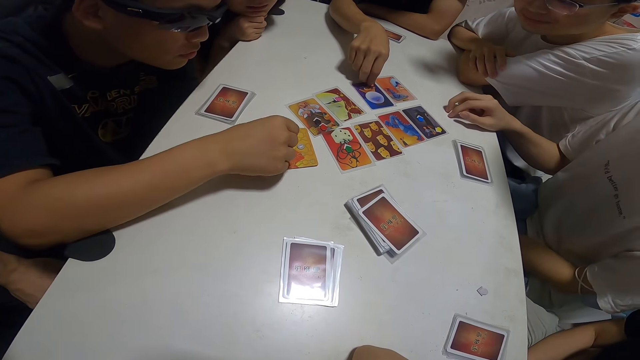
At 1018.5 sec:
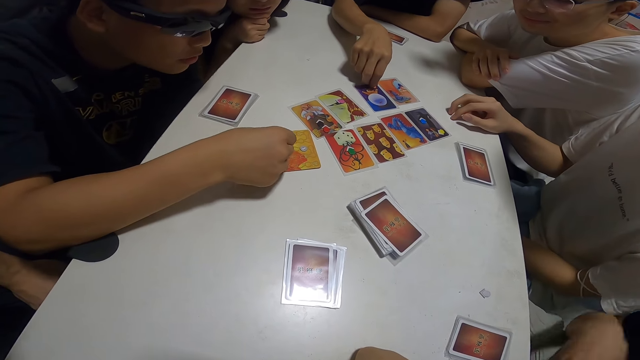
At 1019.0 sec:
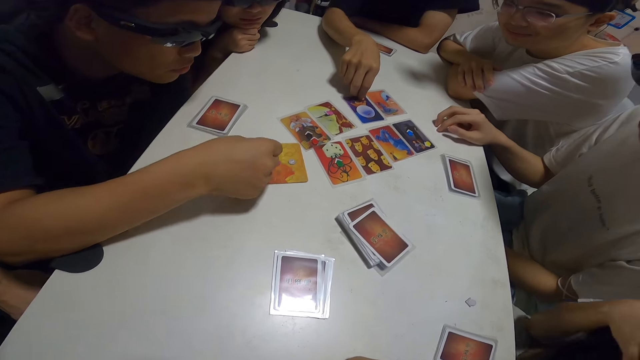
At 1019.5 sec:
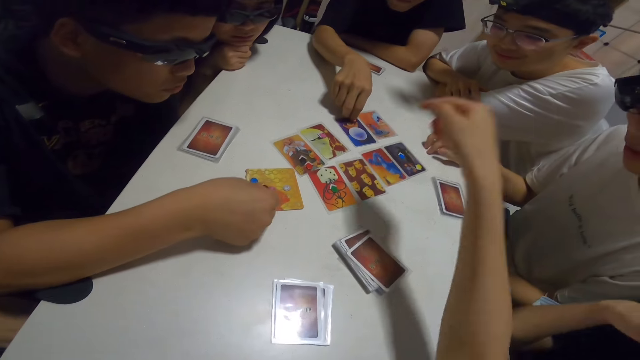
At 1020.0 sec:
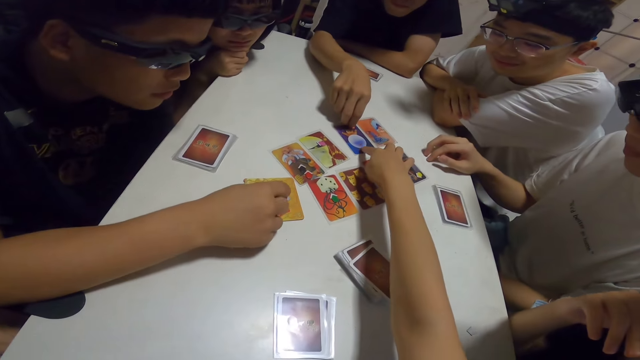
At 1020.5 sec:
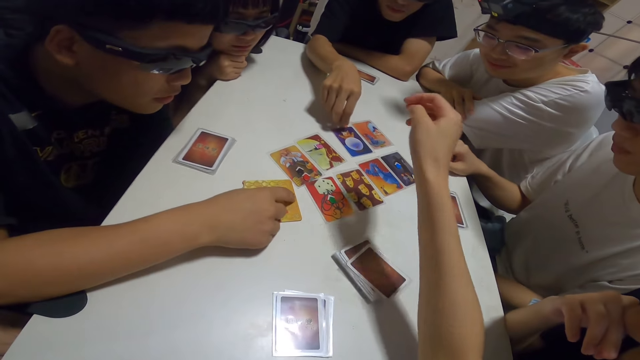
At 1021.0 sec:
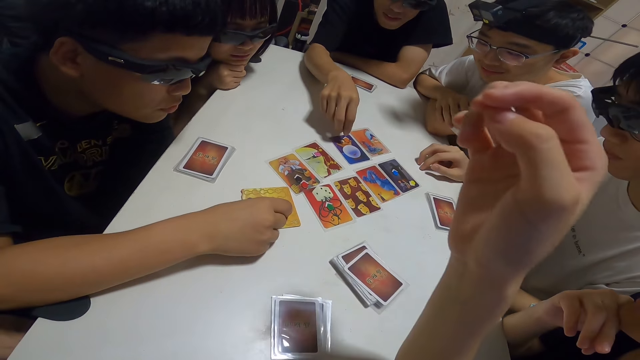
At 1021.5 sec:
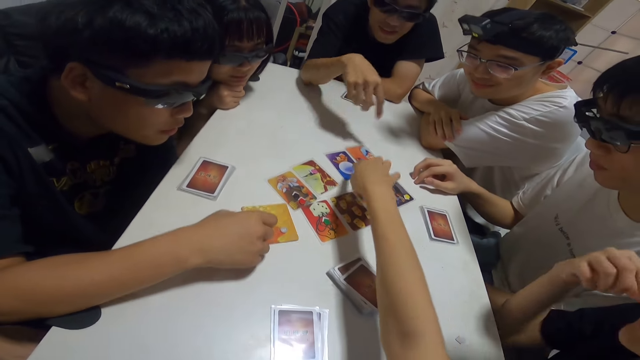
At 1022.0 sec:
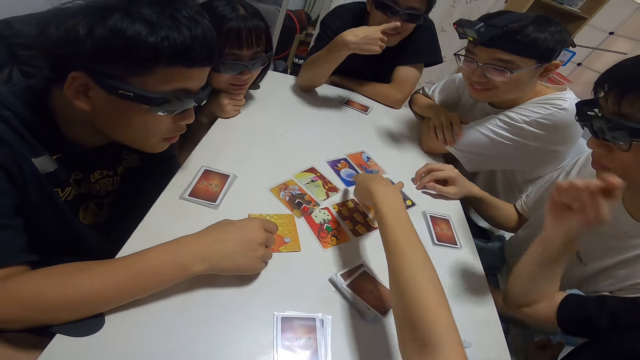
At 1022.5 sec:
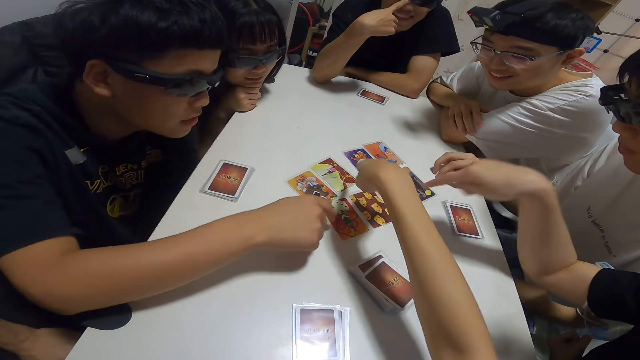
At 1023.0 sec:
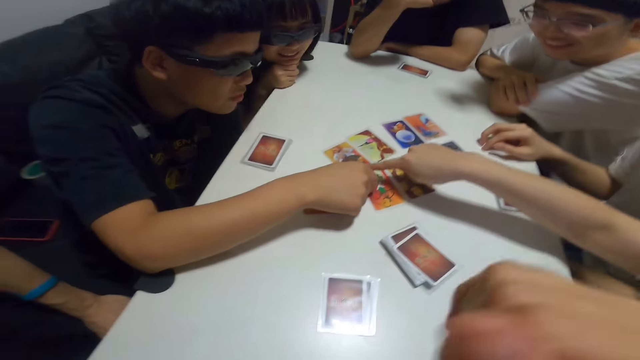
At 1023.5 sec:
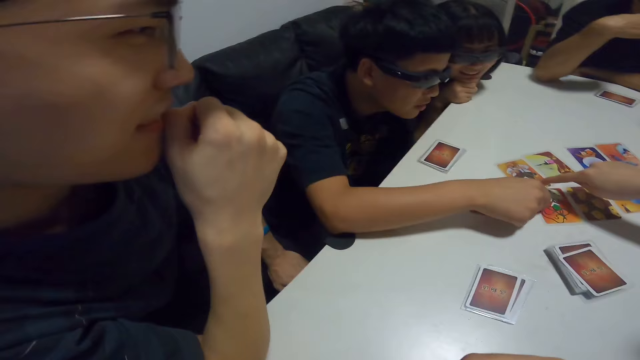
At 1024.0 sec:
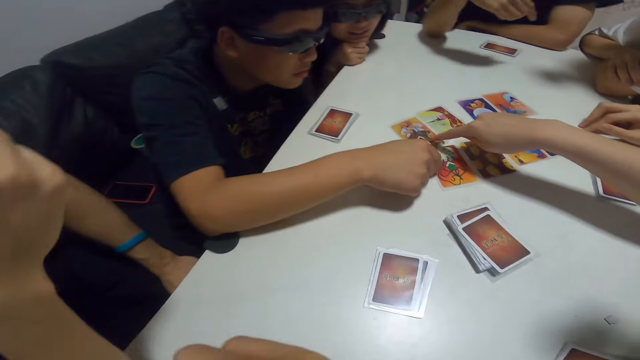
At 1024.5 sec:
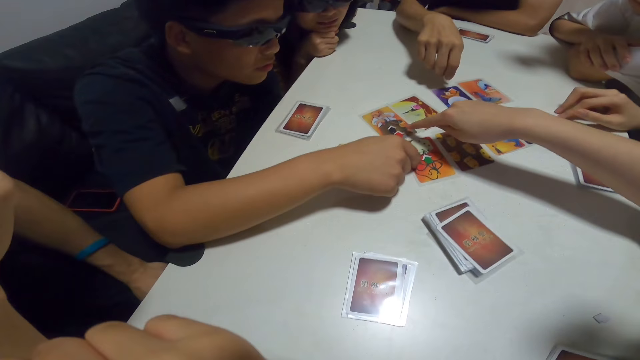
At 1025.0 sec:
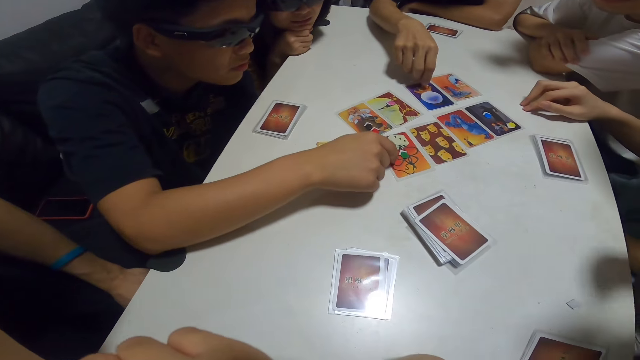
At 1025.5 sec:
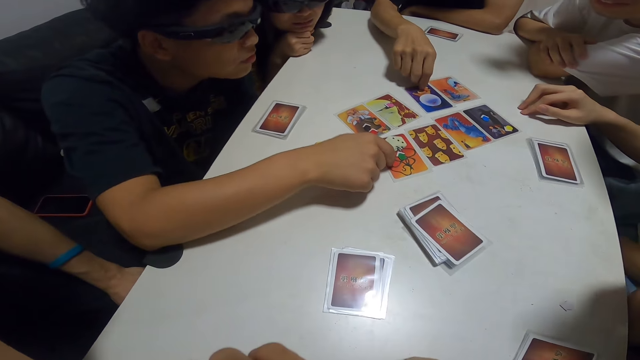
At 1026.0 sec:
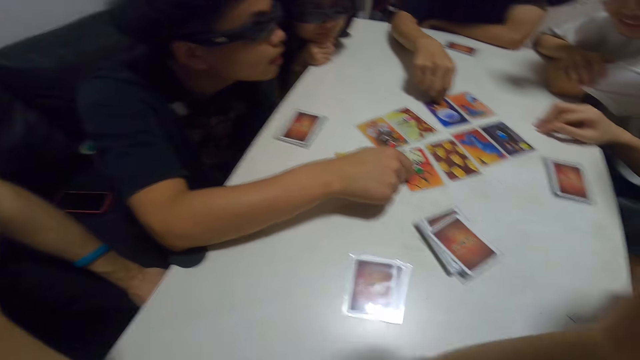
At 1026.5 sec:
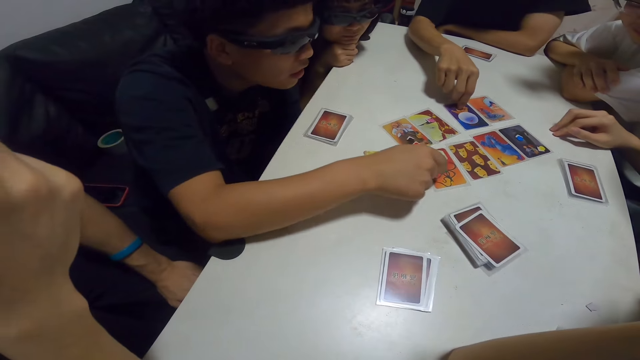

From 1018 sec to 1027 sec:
The camera wearer interacts with the group and points at a card on the table. A man counts the chips on top of the card. The camera wearer places her finger on a card.

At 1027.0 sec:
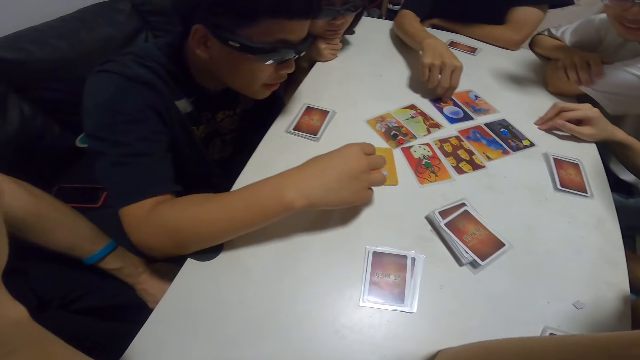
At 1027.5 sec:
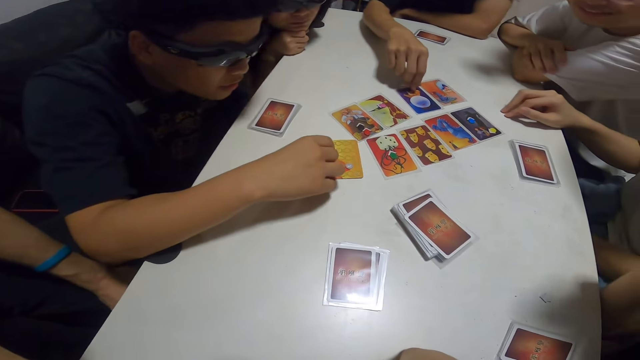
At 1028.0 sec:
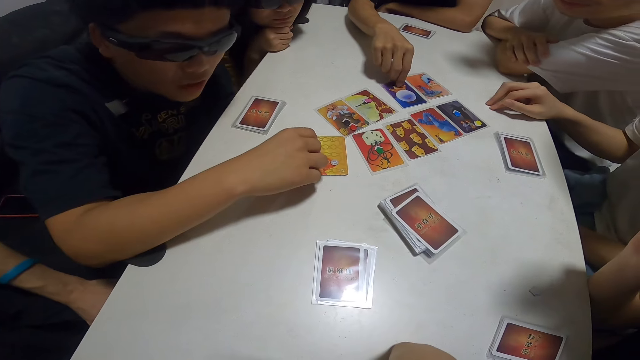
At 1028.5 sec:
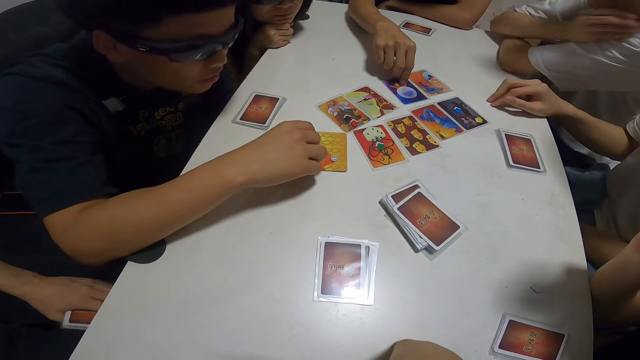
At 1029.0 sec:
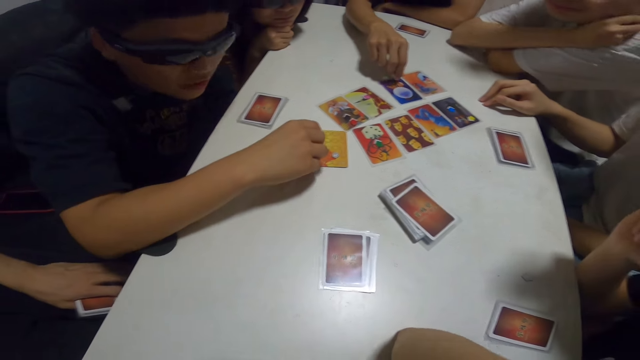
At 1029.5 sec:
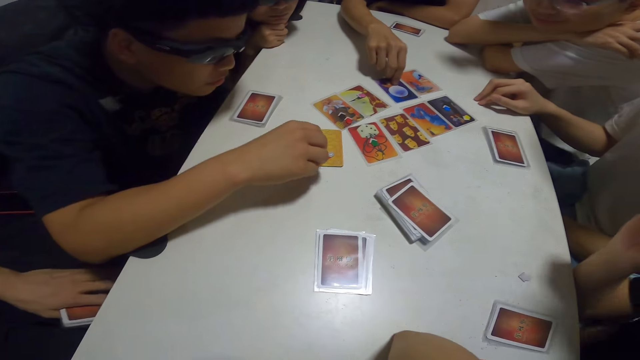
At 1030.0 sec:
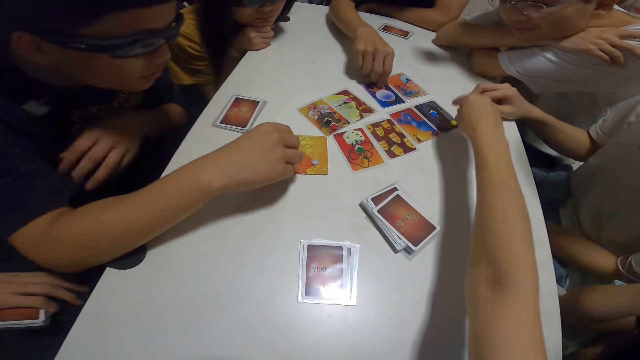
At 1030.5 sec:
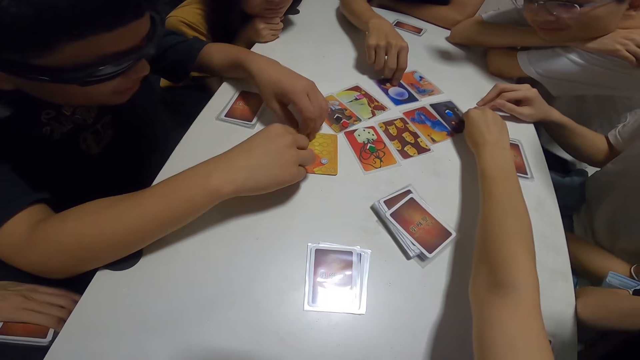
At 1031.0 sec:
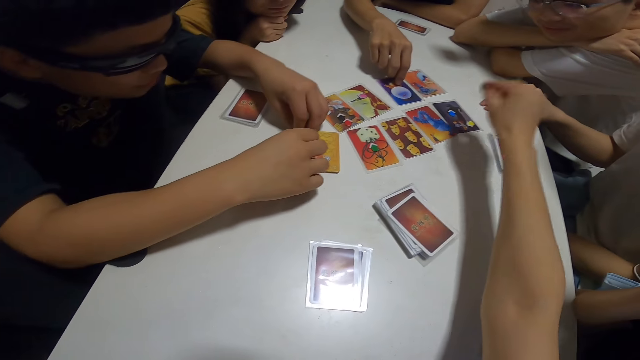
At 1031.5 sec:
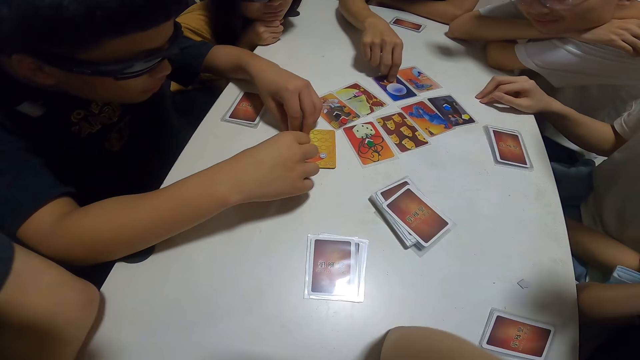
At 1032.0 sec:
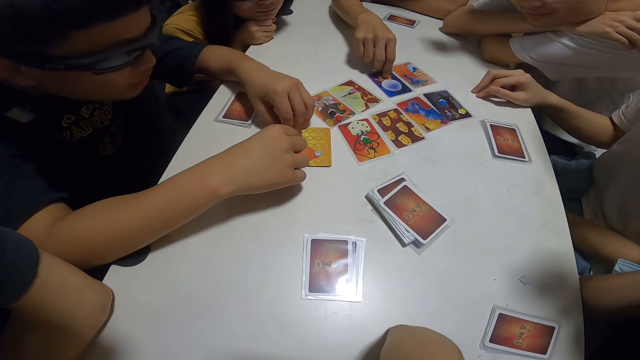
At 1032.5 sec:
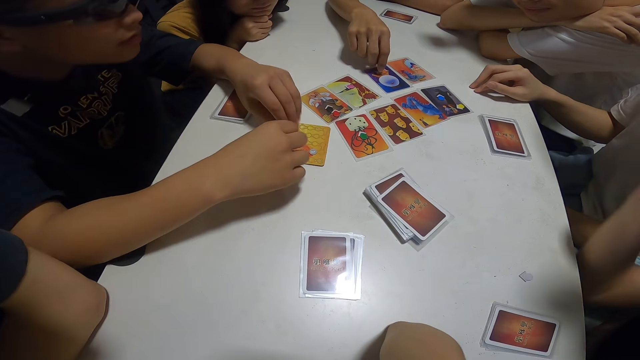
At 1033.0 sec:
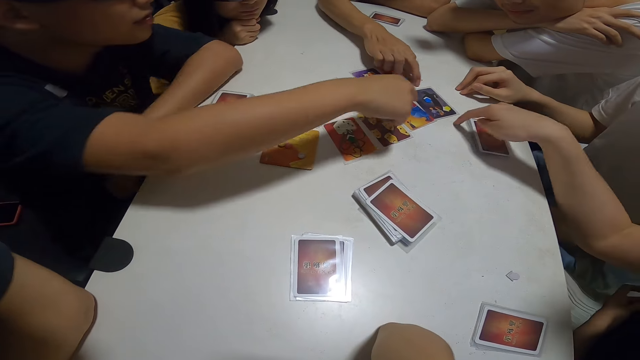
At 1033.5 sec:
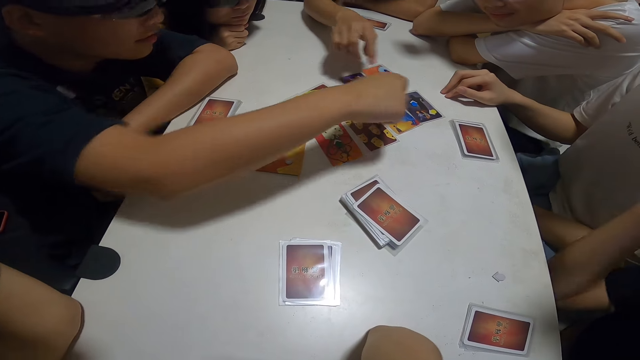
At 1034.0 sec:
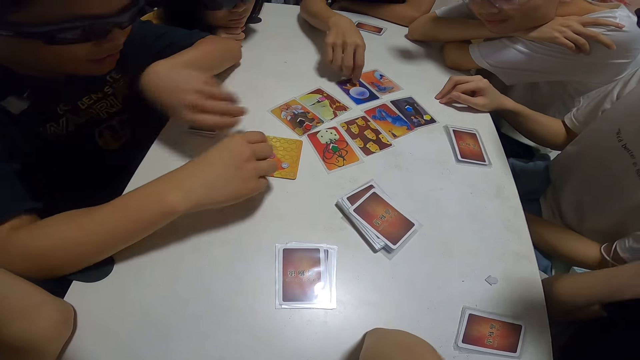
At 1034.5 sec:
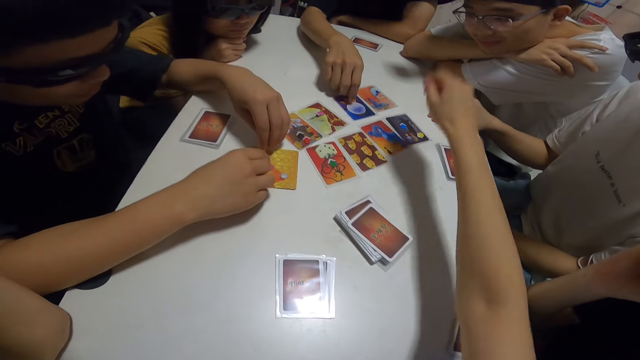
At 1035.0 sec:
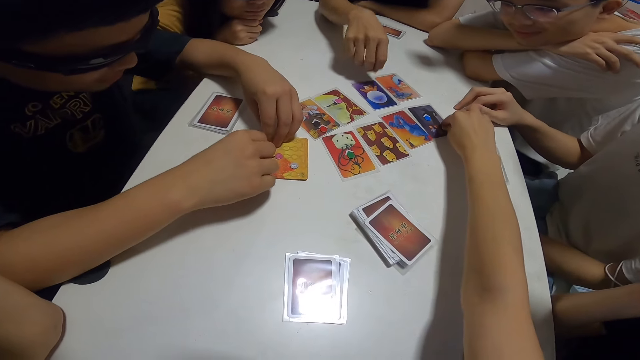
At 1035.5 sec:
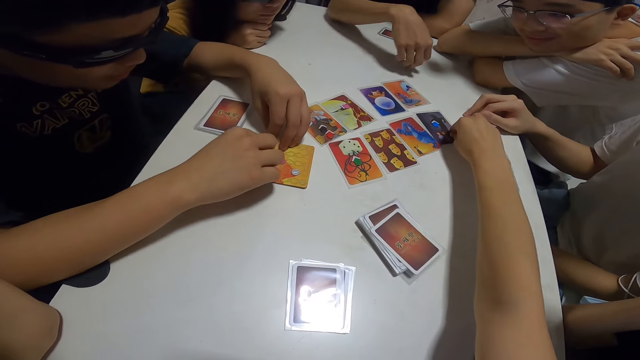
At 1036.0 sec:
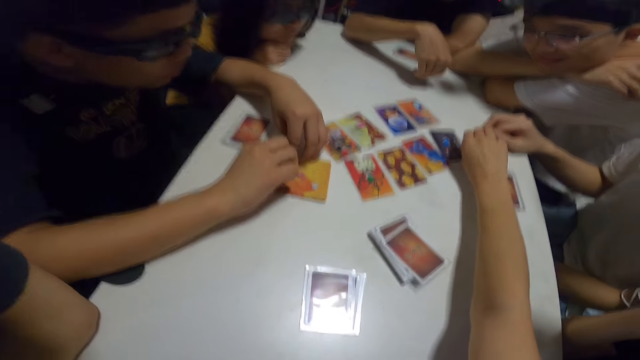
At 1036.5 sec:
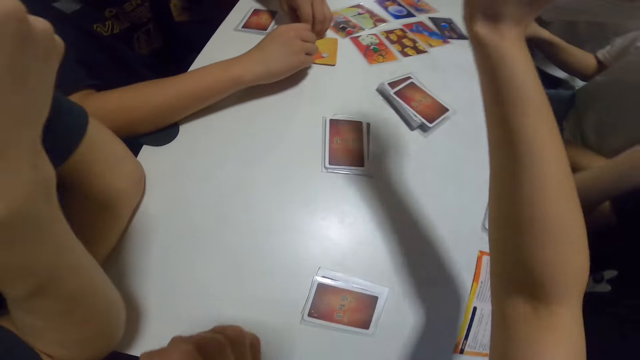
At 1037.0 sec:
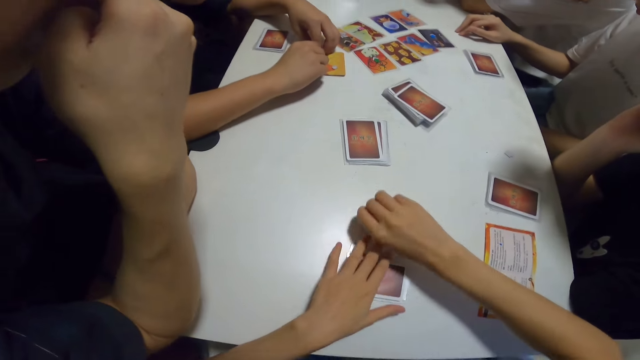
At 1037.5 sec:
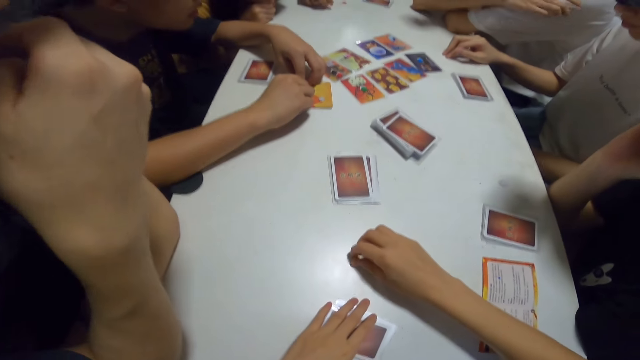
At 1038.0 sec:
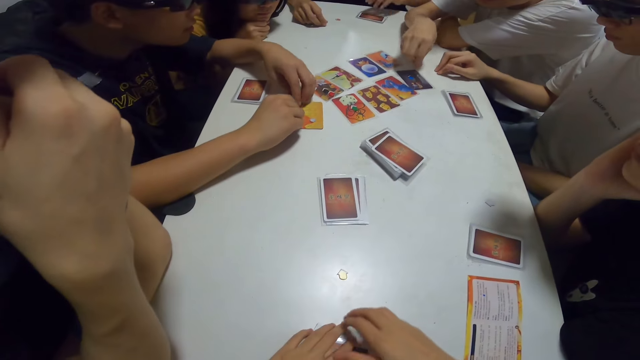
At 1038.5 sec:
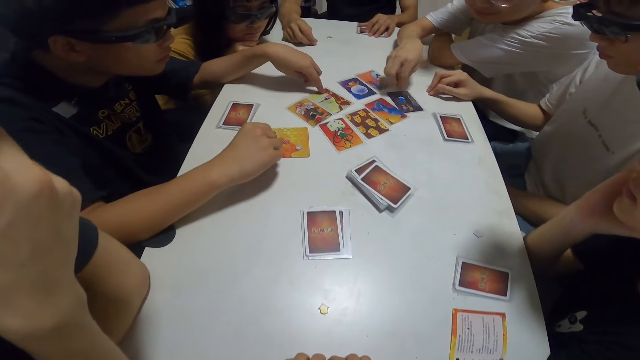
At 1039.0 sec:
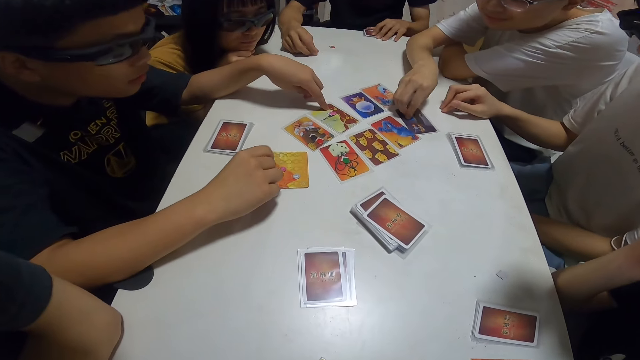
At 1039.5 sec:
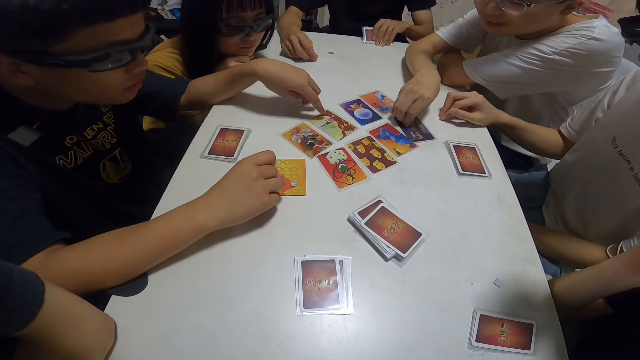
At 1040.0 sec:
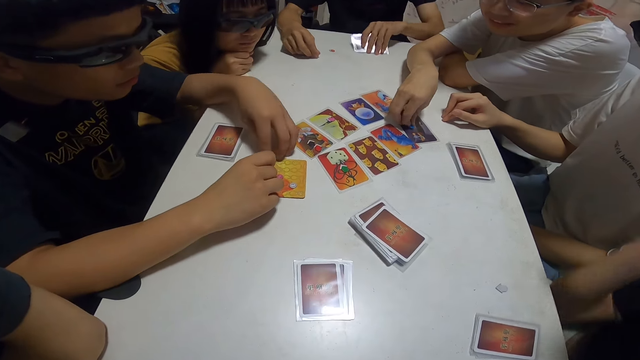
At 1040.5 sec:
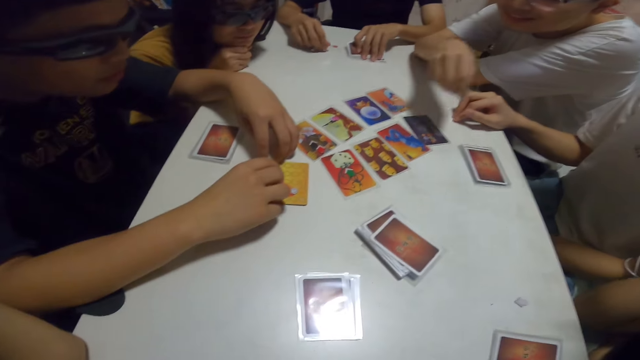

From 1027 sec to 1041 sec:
The camera wearer places her hand on a chip on the table. She and a man place their fingers on a card. The camera wearer picks up the chip from the table. She interacts with the group.
